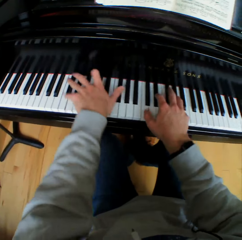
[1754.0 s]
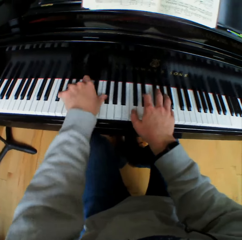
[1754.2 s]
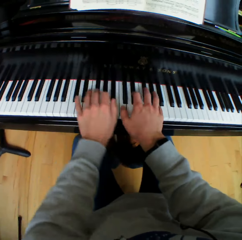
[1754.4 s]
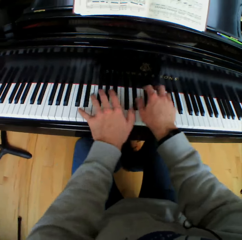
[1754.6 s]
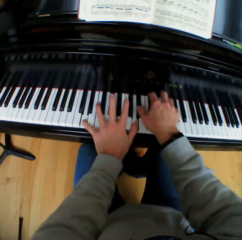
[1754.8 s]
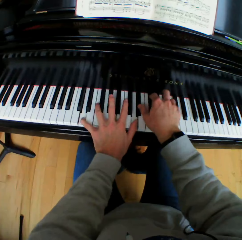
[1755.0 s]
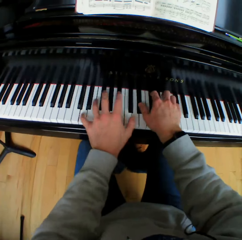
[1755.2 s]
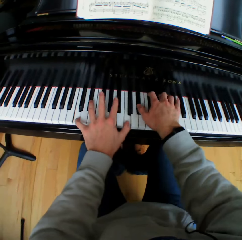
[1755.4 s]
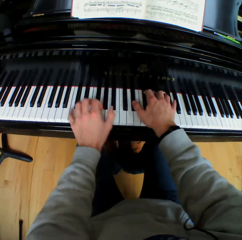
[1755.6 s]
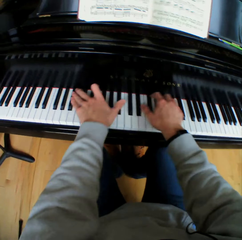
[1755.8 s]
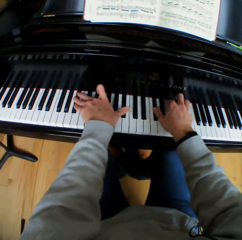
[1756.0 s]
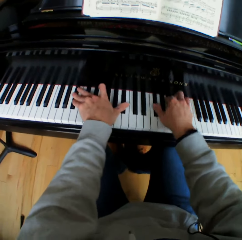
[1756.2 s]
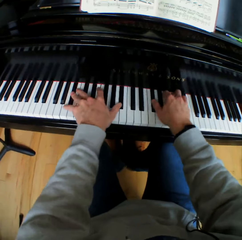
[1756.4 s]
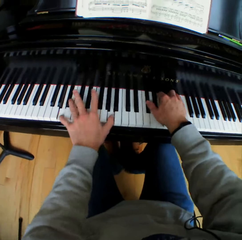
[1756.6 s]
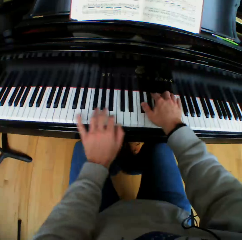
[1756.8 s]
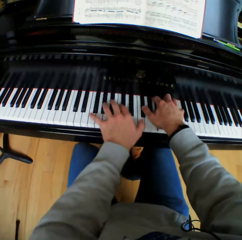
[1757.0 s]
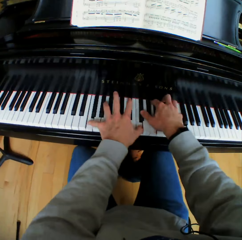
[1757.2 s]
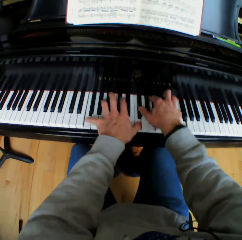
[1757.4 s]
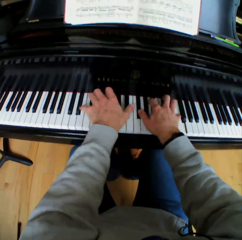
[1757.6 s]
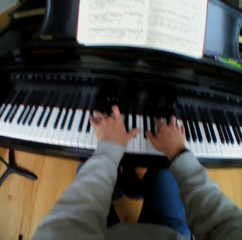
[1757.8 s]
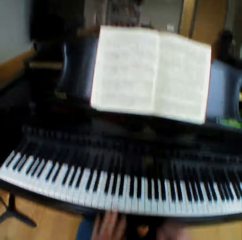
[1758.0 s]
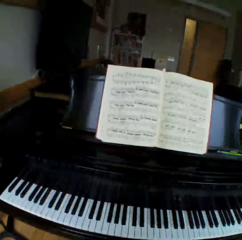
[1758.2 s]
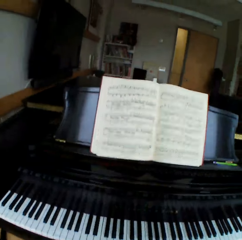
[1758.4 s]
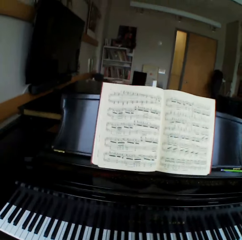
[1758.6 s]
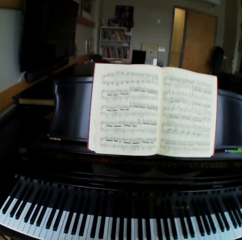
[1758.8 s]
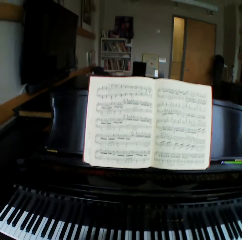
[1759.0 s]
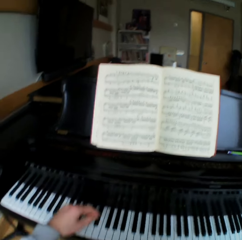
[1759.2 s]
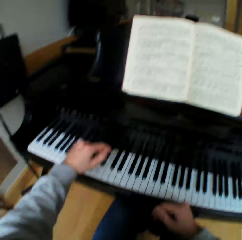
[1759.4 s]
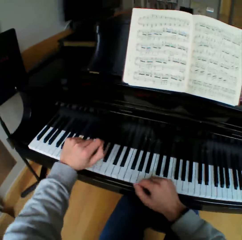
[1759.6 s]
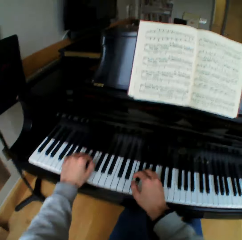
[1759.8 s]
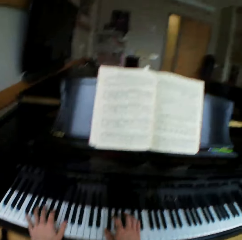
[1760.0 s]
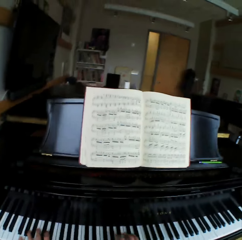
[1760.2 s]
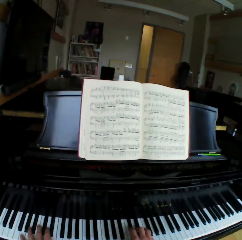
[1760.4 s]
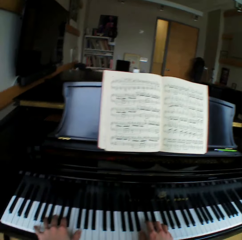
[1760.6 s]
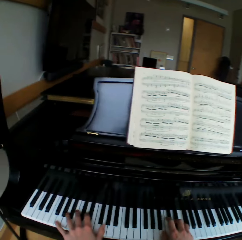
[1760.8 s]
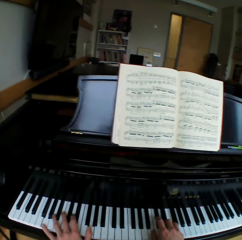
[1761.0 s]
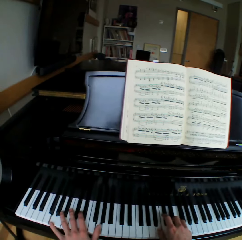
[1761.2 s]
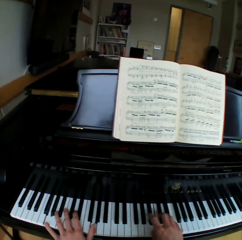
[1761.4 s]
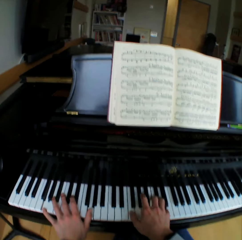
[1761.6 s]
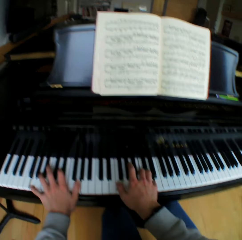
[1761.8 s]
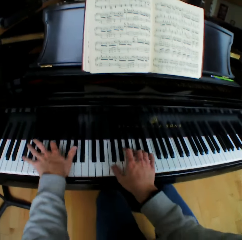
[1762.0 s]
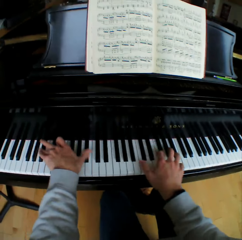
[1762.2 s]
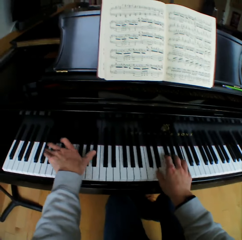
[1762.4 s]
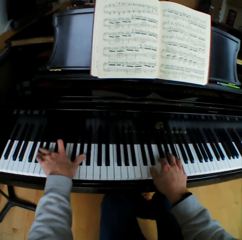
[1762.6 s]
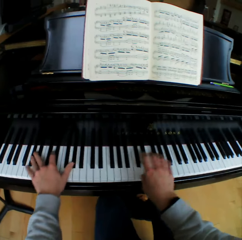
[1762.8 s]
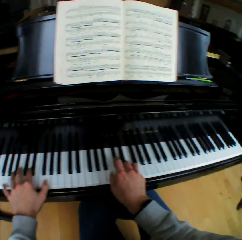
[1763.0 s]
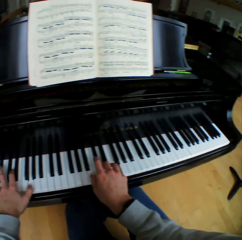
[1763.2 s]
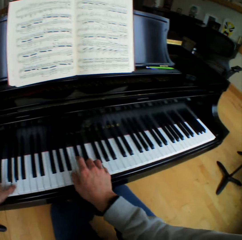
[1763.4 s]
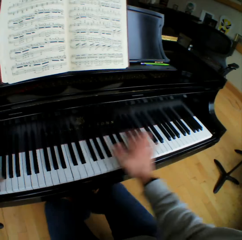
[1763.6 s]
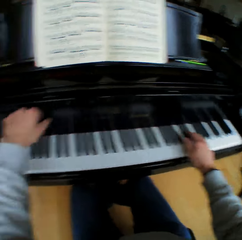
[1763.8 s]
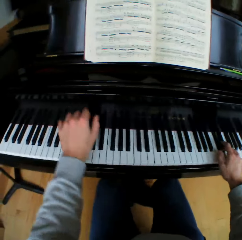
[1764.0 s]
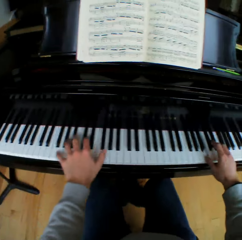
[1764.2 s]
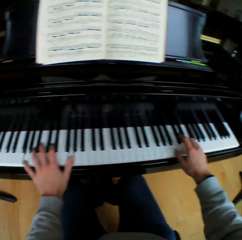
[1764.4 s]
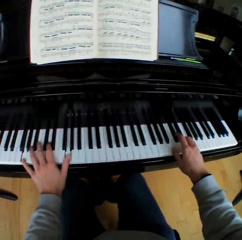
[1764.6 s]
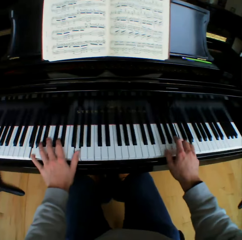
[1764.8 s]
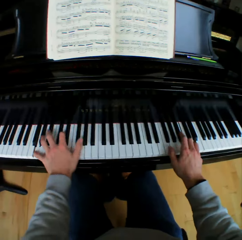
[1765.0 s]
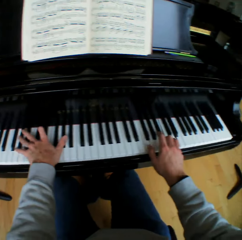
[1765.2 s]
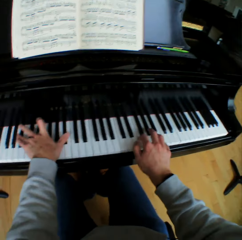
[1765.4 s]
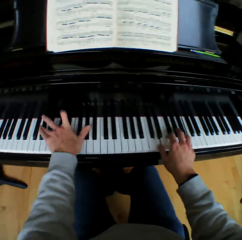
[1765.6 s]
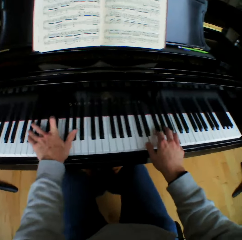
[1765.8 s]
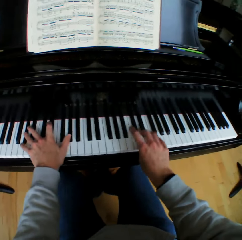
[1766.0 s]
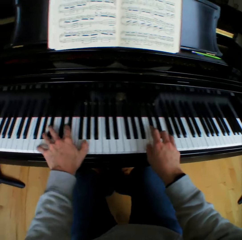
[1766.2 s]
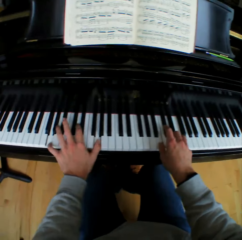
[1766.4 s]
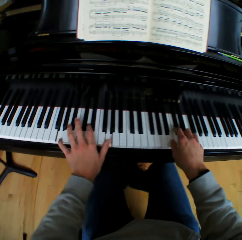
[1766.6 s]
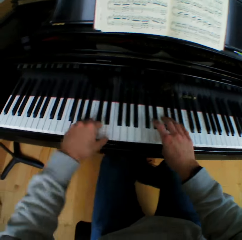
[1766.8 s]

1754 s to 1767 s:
The camera wearer takes both hands off the piano. He stops playing the piano. He moves his hand. He looks at the hymn book. He plays the piano with both hands.

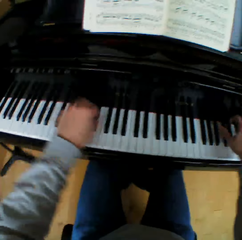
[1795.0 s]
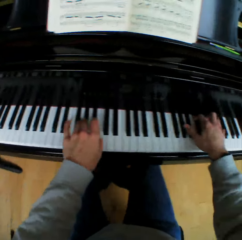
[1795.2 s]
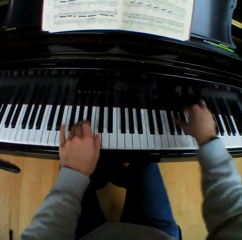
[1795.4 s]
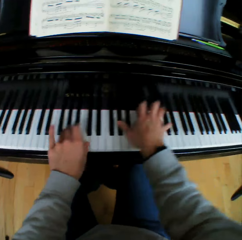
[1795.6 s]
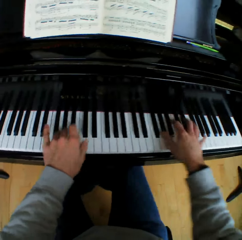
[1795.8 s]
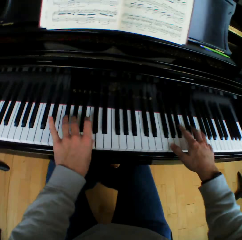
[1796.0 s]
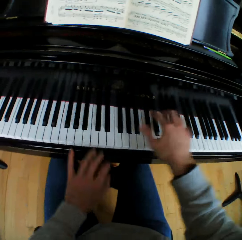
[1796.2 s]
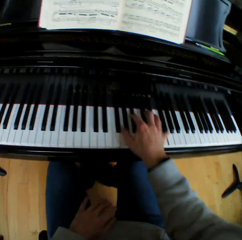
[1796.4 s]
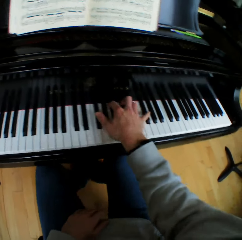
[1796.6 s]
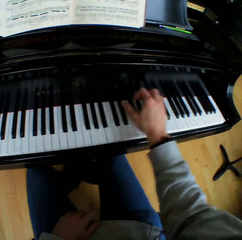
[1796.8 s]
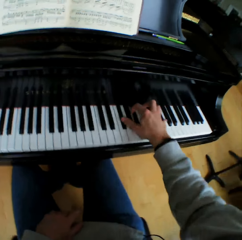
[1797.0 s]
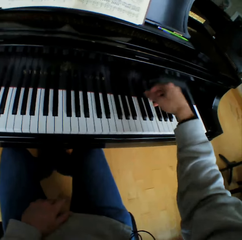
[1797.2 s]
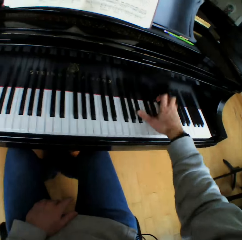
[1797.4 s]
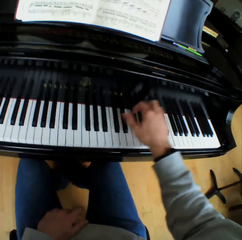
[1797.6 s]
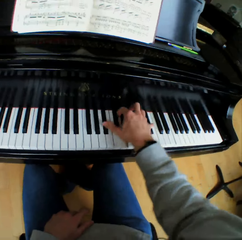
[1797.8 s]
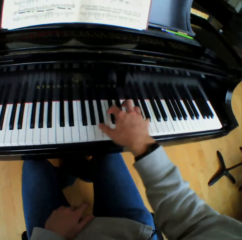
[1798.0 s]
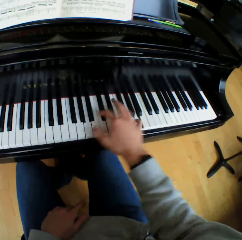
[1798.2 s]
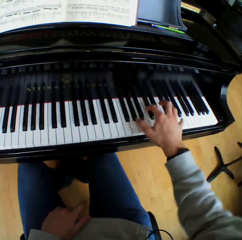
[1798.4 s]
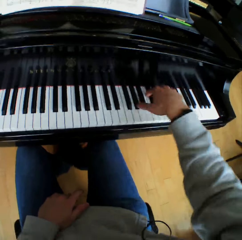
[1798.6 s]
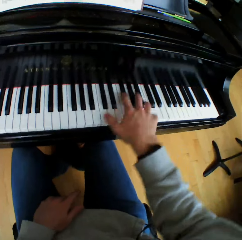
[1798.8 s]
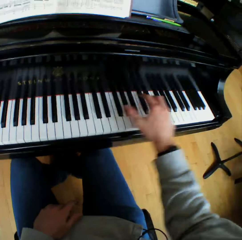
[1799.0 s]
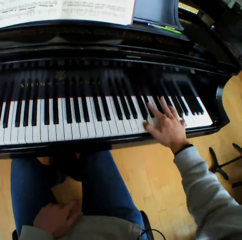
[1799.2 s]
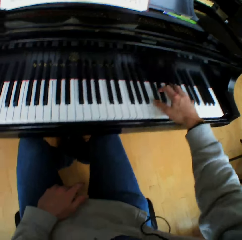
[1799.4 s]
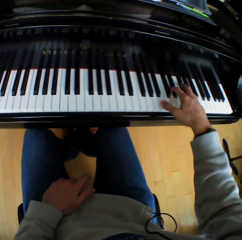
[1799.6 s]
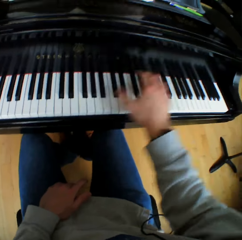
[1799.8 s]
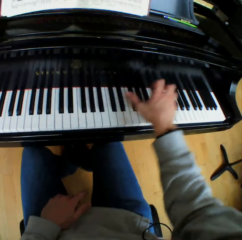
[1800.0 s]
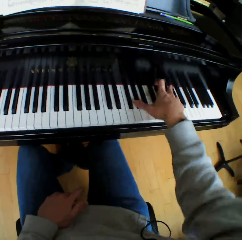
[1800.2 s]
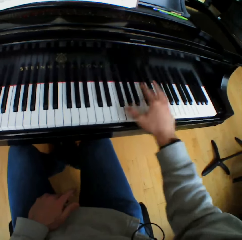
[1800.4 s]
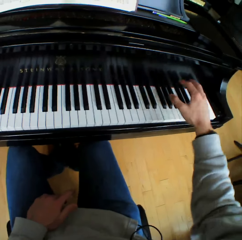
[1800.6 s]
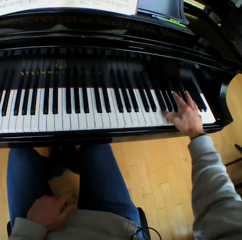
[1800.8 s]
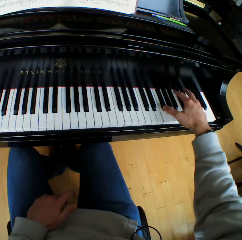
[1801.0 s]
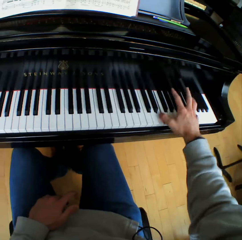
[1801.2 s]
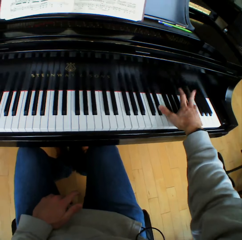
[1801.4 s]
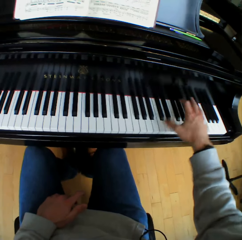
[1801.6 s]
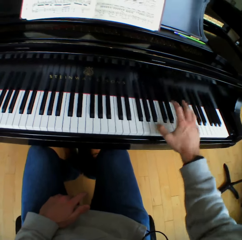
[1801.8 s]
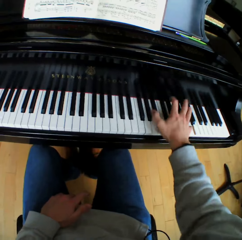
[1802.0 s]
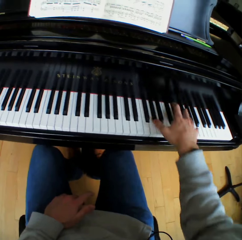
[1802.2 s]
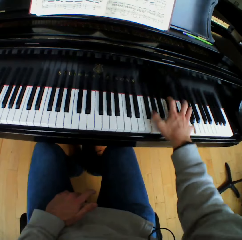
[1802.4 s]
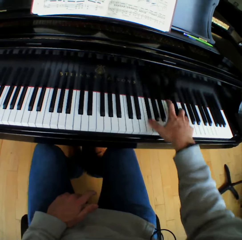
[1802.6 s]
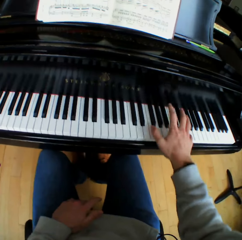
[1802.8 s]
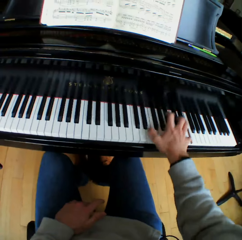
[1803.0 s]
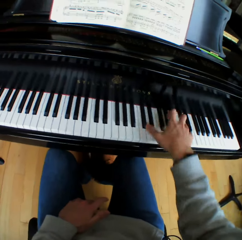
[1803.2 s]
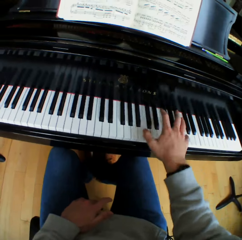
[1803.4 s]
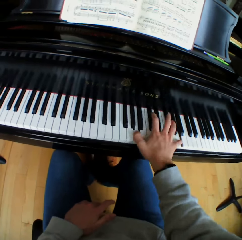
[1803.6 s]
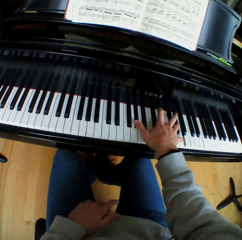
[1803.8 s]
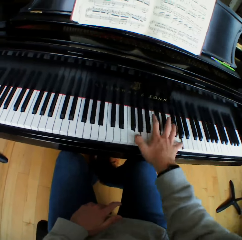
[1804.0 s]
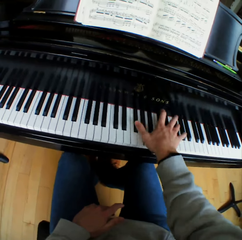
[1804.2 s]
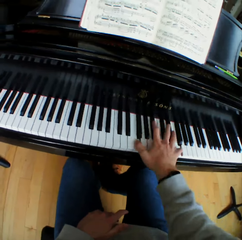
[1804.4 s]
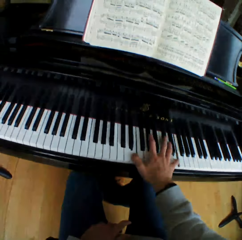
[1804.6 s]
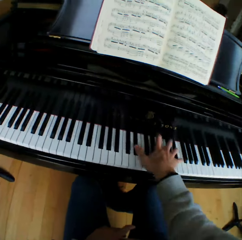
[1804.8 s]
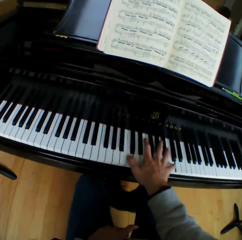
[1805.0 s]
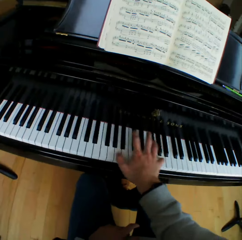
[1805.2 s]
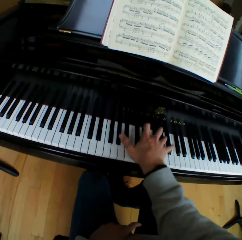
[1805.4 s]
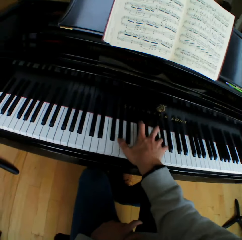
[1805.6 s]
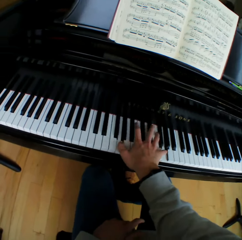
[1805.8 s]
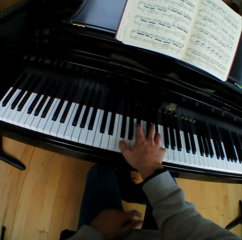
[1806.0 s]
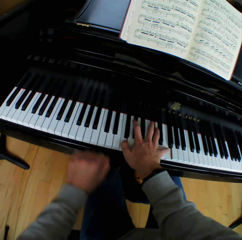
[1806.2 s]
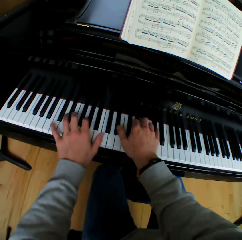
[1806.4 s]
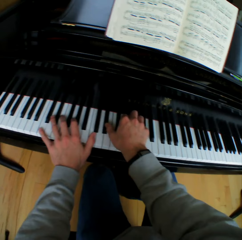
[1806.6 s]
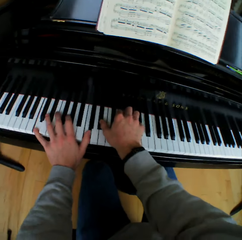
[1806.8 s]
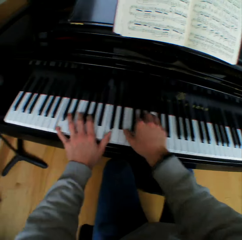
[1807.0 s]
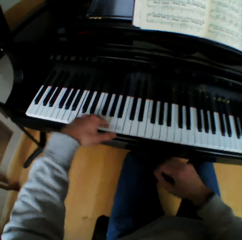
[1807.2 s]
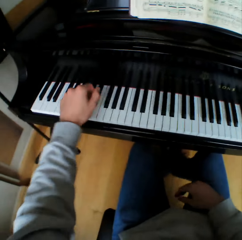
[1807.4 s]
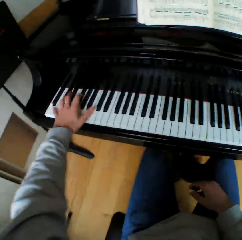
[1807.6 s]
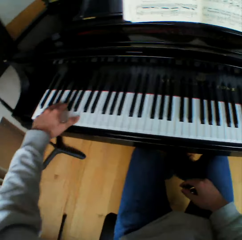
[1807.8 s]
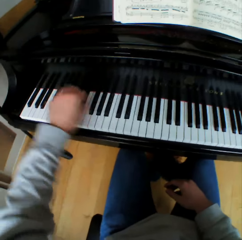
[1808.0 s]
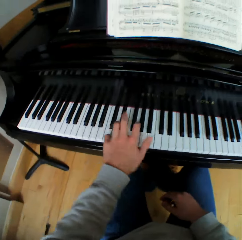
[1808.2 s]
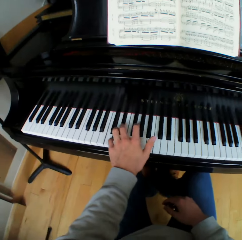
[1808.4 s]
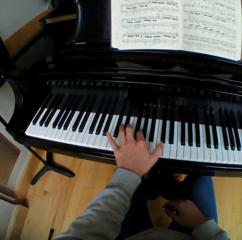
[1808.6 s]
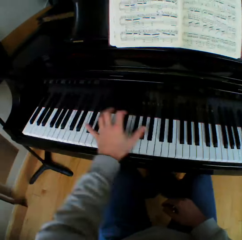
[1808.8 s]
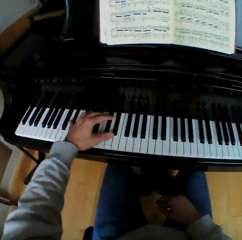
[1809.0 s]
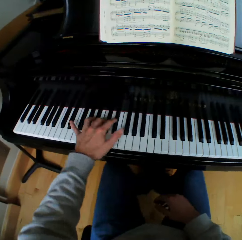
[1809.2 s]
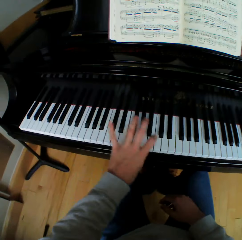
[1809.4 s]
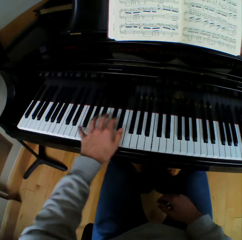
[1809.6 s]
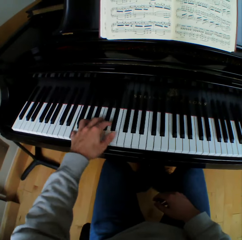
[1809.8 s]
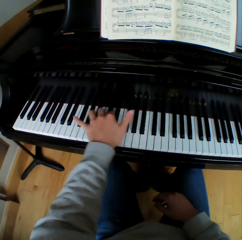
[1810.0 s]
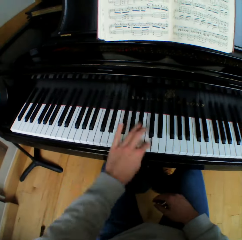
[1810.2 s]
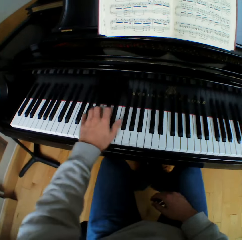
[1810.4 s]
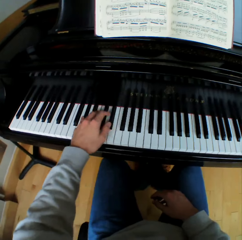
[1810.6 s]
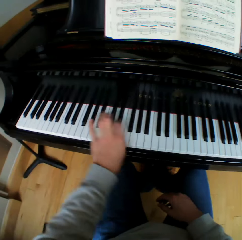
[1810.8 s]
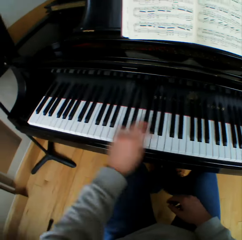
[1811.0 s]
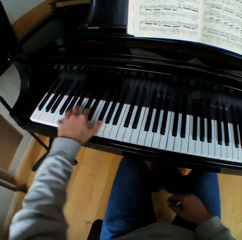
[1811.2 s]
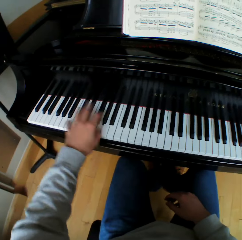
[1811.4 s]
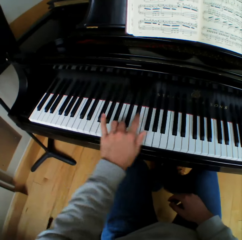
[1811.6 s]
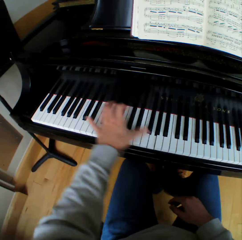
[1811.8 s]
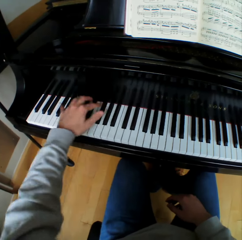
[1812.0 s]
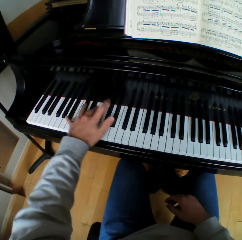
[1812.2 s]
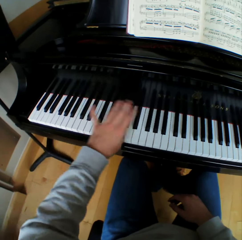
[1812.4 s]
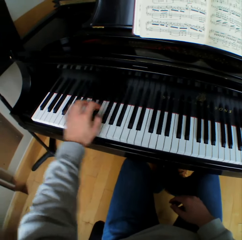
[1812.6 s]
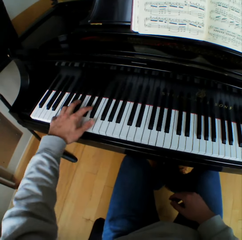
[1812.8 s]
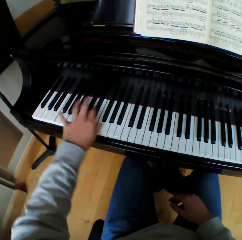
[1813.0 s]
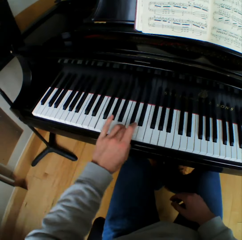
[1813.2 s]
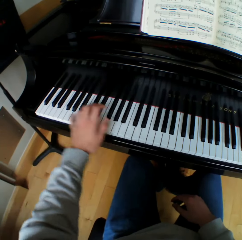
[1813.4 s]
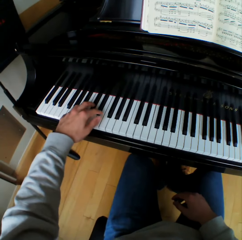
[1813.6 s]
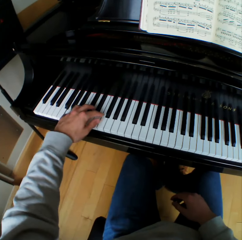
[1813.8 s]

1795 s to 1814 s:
The camera wearer moves his left hand from the piano keys. He rests his left hand on his lap. He plays the piano with his right hand. He moves his left hand from his lap. He plays the piano with both hands. He moves his right hand from the piano keys. He rests his right hand on his lap. He plays the piano with his left hand.
